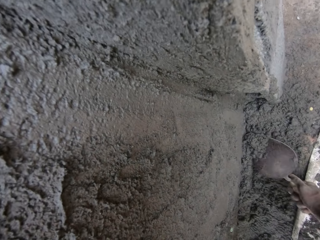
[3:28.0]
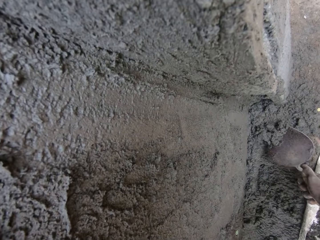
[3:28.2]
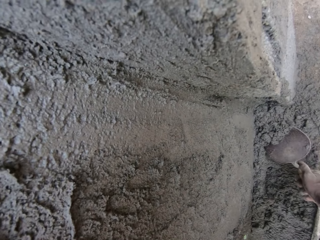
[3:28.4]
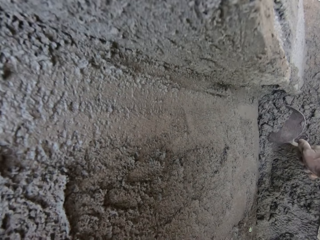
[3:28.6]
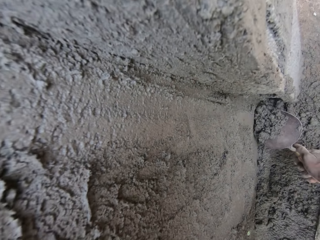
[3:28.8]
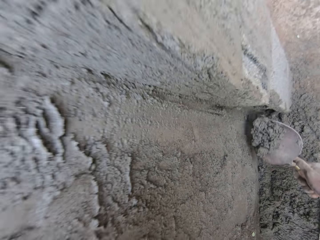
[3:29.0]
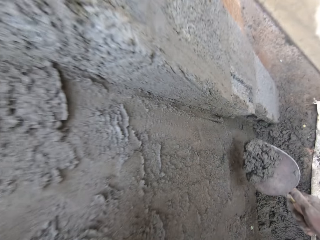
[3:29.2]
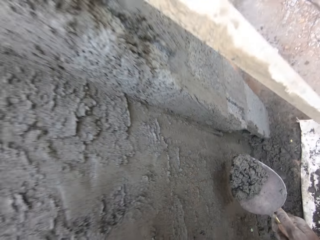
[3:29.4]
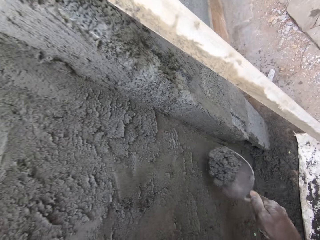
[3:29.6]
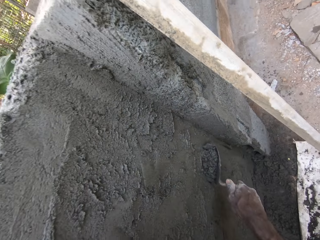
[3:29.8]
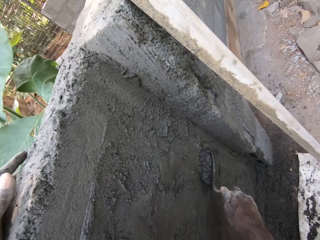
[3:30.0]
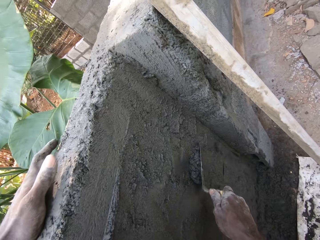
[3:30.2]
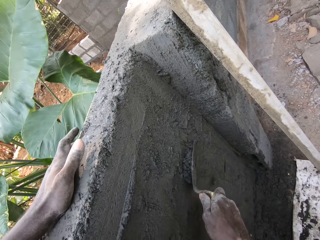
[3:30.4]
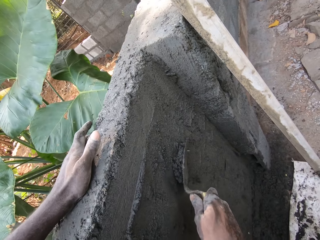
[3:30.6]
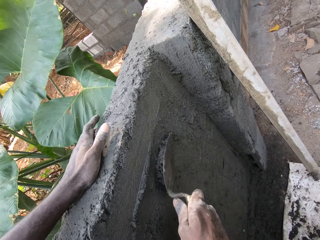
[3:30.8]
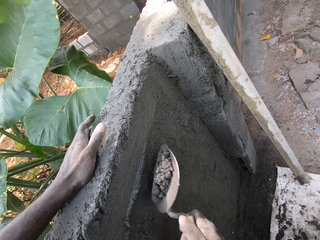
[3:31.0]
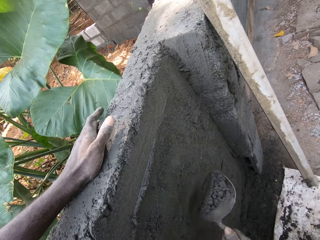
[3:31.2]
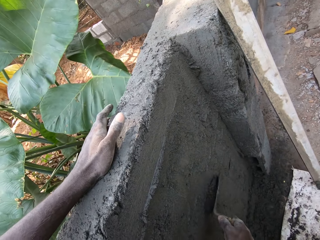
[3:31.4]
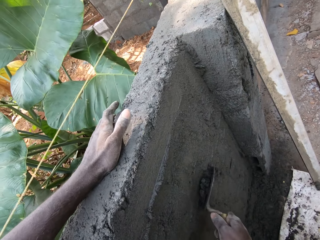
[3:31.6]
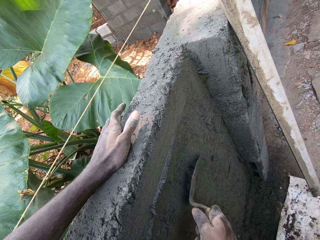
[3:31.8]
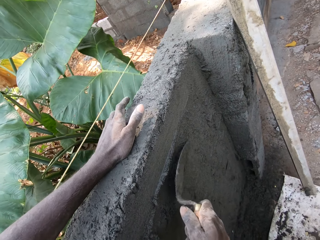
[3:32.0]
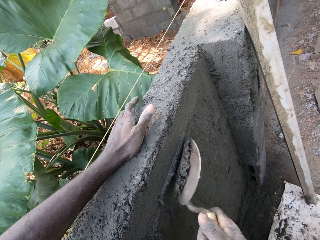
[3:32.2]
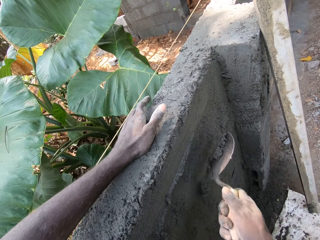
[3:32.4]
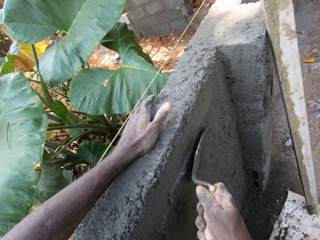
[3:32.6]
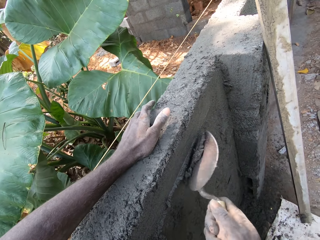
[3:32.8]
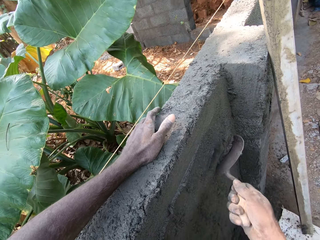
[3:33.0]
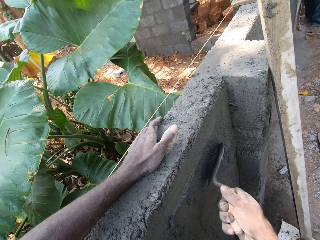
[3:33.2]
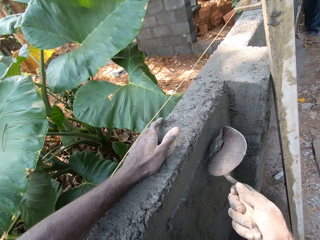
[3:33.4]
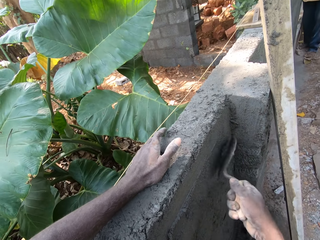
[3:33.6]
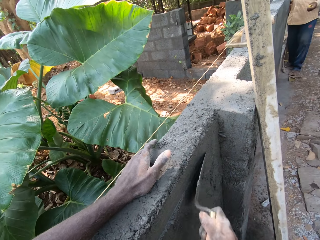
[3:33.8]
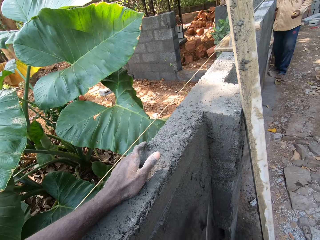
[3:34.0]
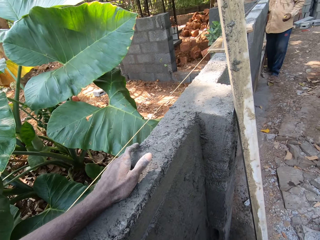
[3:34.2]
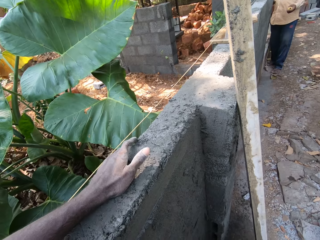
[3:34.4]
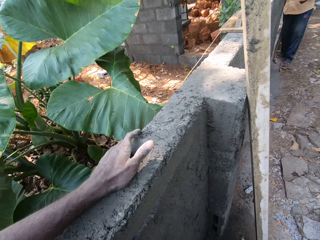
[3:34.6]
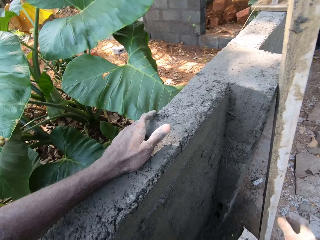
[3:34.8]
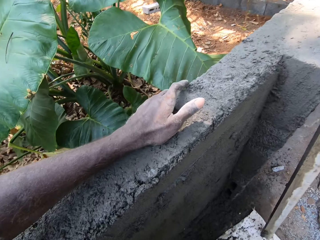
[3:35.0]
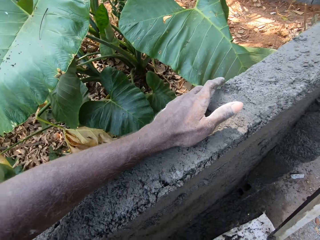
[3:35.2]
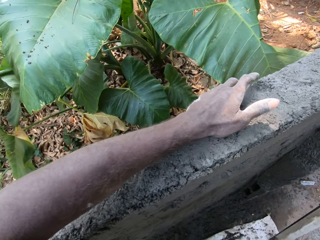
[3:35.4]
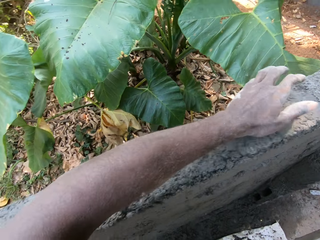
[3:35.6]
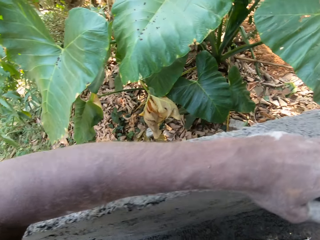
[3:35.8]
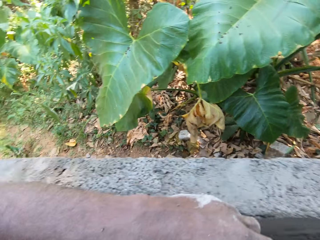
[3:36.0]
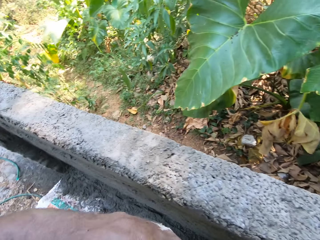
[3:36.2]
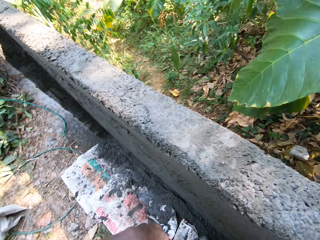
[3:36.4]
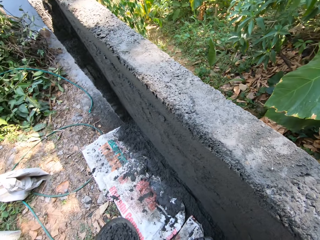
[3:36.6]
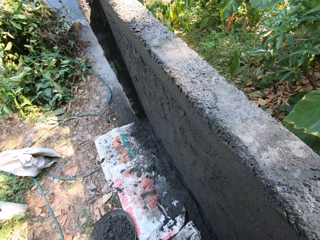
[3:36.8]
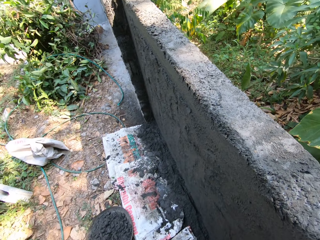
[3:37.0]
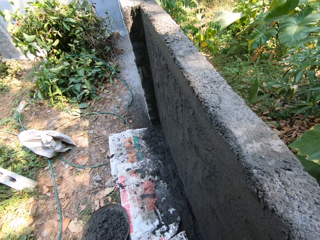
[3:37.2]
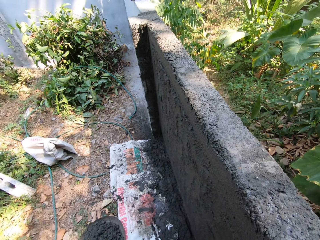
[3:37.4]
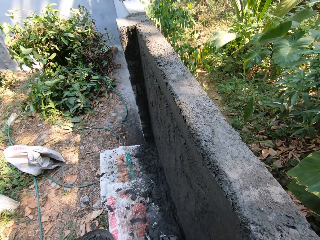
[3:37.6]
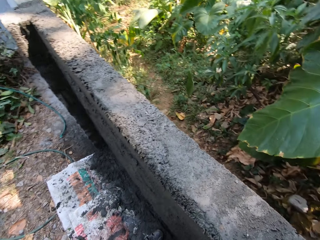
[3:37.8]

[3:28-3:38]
The camera wearer scoops cement from the ground with the hand trowel in his right hand. He plasters the wall with the hand trowel in his right hand. He picks up a plastering rod.

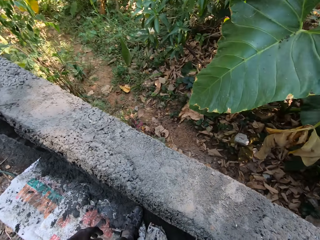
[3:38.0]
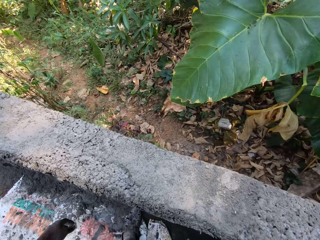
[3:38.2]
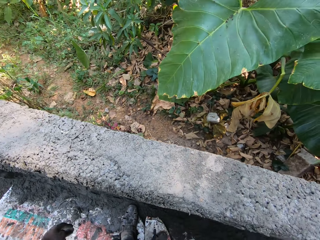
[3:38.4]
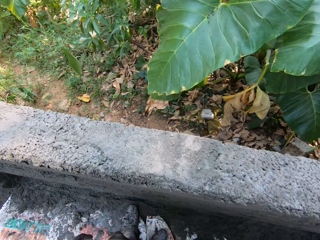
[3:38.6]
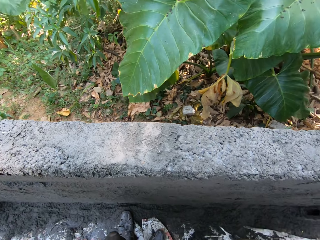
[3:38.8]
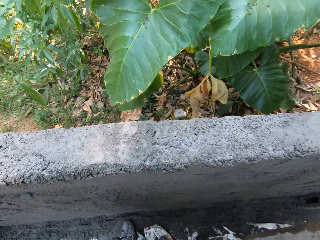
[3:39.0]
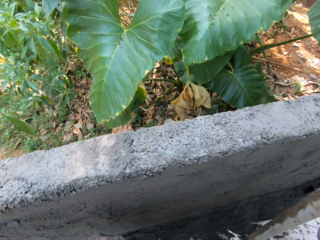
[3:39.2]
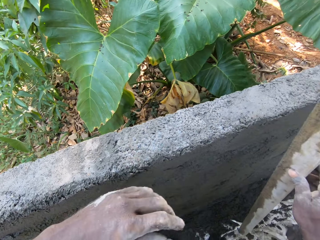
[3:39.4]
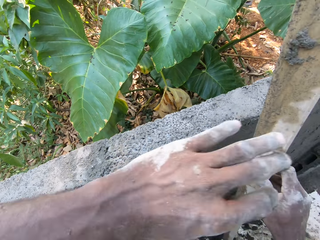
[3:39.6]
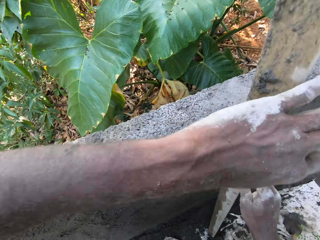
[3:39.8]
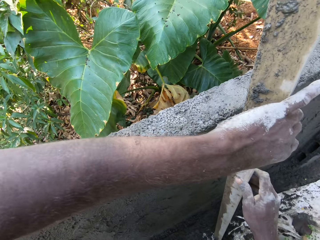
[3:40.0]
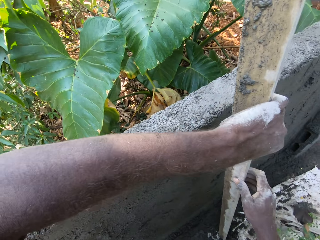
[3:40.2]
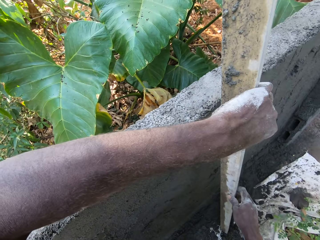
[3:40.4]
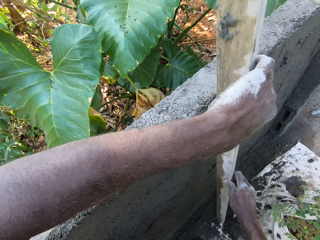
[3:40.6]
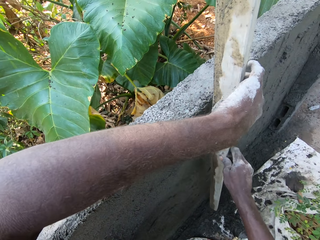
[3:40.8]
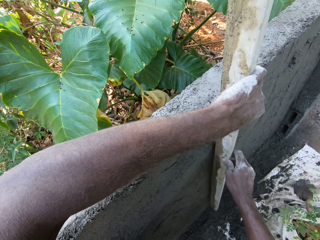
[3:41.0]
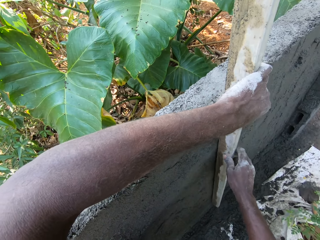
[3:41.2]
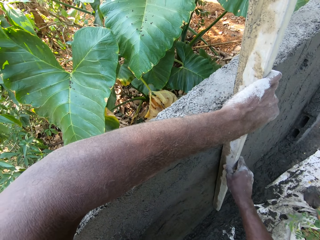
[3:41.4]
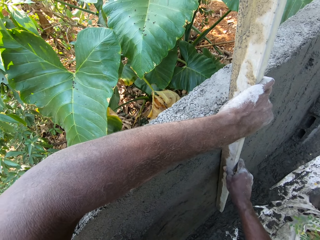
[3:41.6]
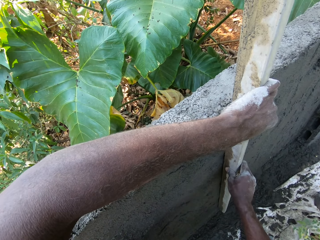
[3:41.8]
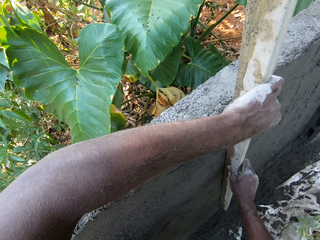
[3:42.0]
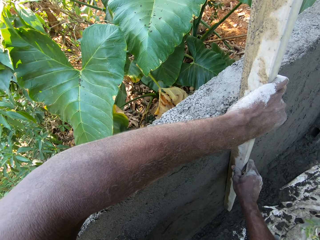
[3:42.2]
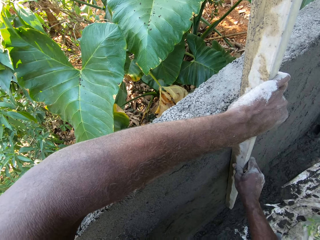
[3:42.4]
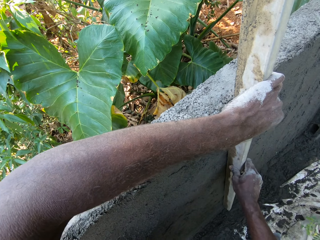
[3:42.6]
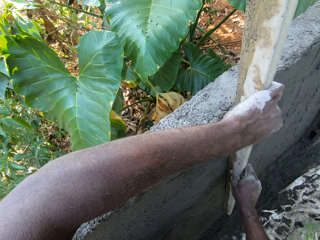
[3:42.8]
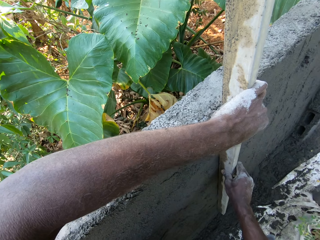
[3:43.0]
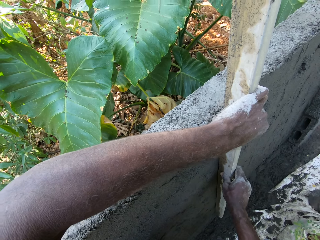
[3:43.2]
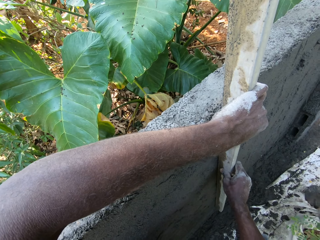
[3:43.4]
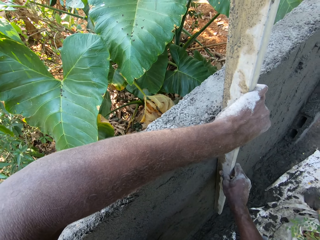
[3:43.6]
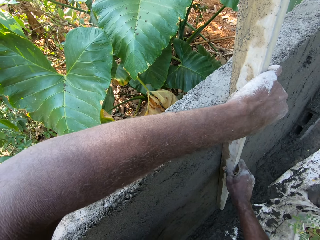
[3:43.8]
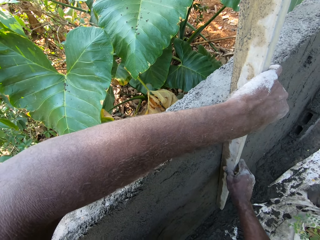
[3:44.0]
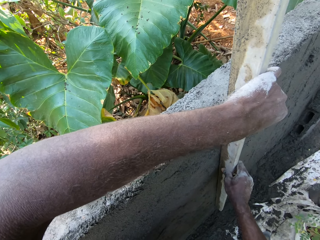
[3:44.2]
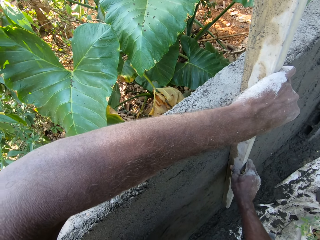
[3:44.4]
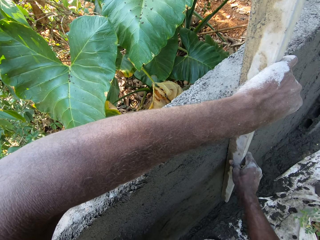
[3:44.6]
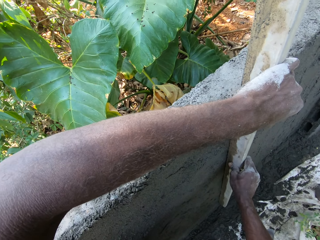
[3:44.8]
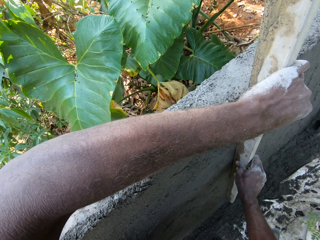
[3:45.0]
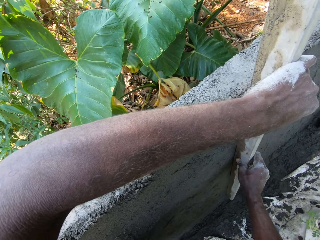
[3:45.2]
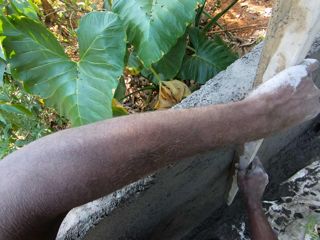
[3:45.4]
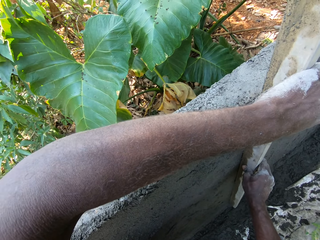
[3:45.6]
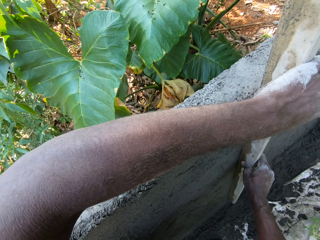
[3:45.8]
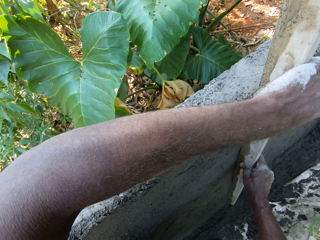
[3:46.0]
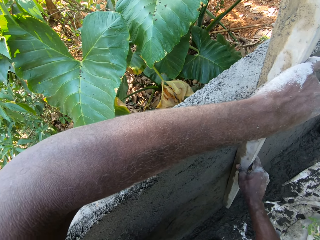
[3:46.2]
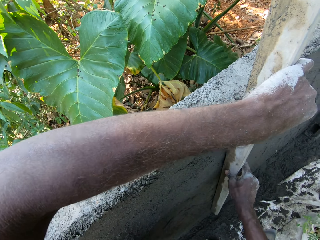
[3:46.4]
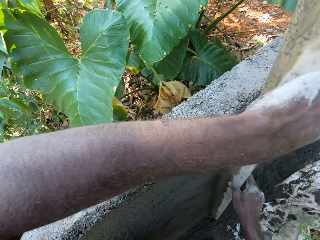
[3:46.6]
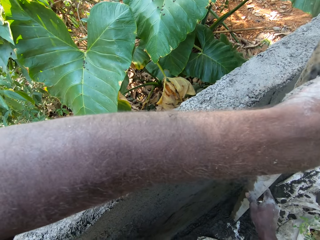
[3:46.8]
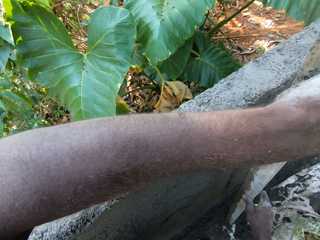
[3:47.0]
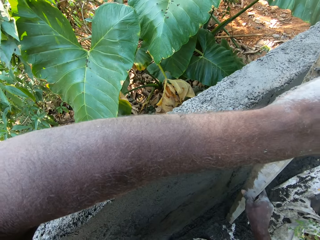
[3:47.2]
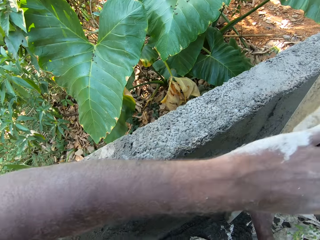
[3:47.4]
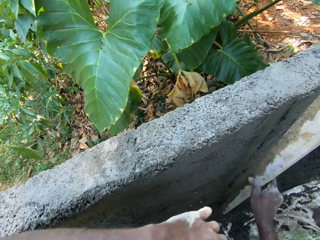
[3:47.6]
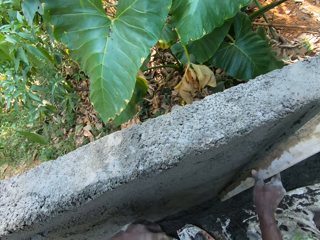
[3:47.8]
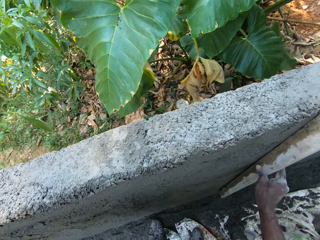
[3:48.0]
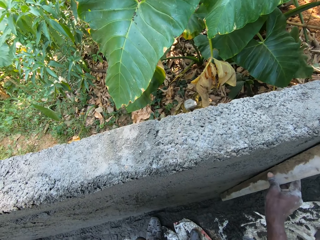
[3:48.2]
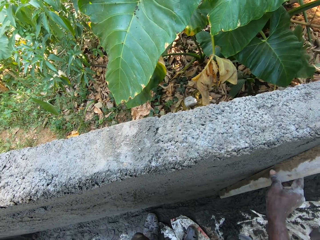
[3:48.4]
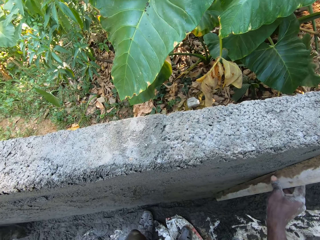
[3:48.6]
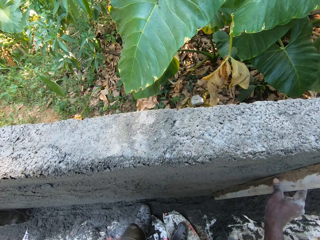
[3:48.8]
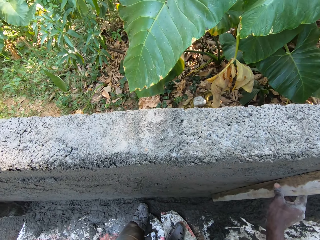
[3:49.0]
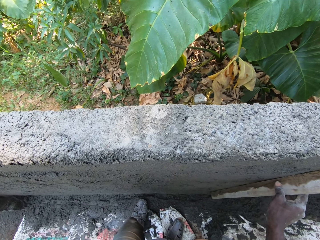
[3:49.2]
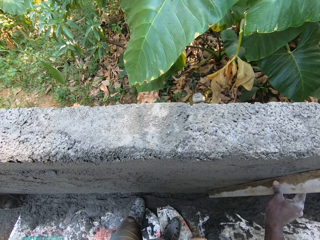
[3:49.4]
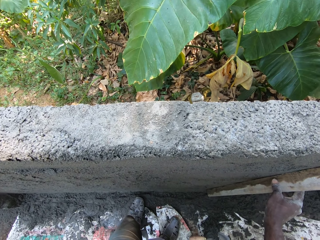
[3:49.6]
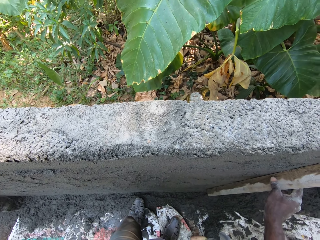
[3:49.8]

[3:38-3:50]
The camera wearer holds the hollow bar with his right hand. He holds the hollow bar with both hands. He smoothens the wall with the metal rod in both hands. He holds the hollow bar with his right hand. He holds the hollow bar to the wall with his right hand.
